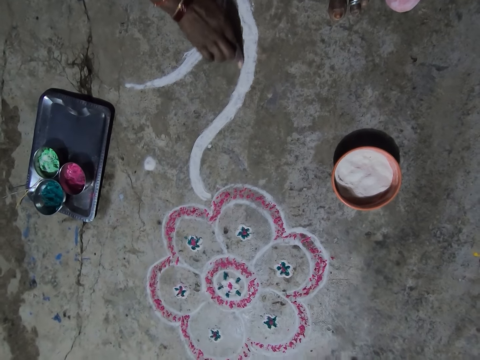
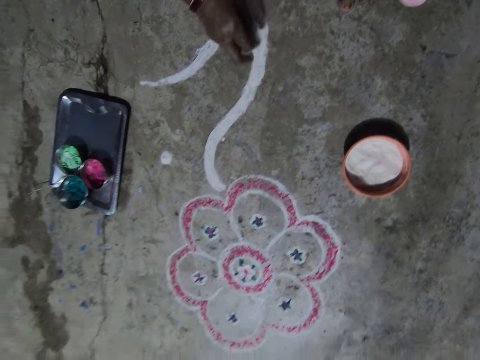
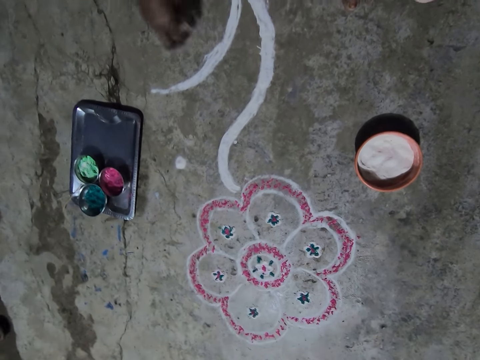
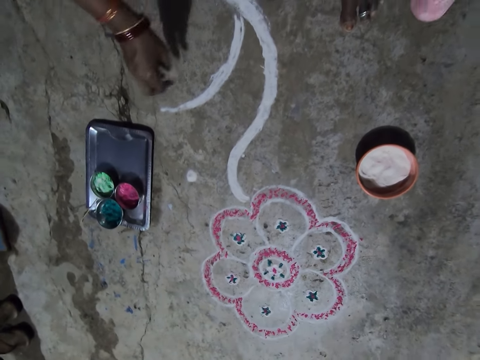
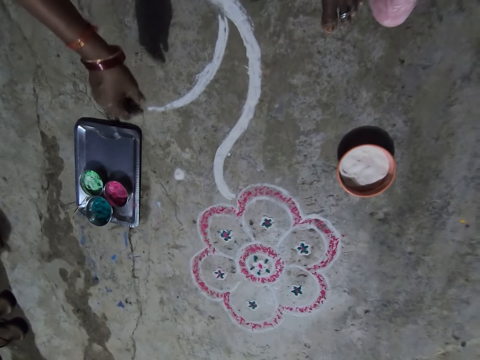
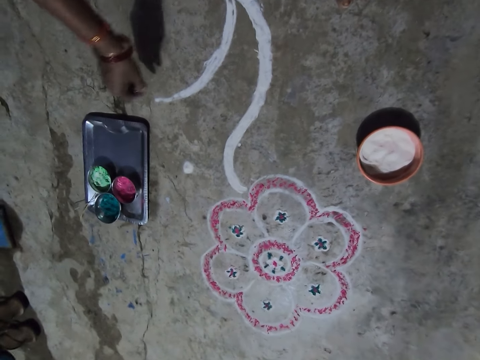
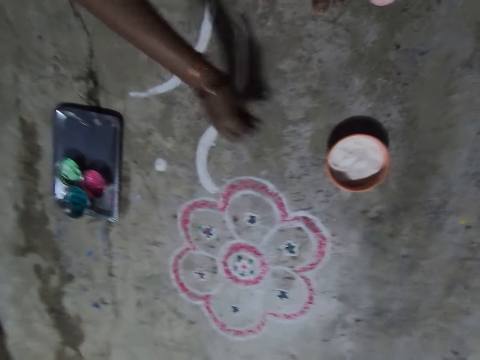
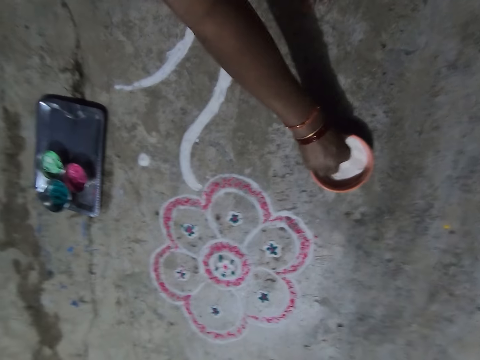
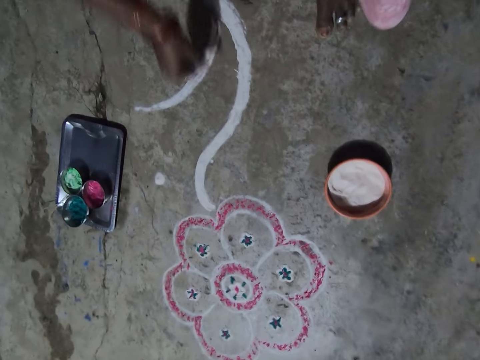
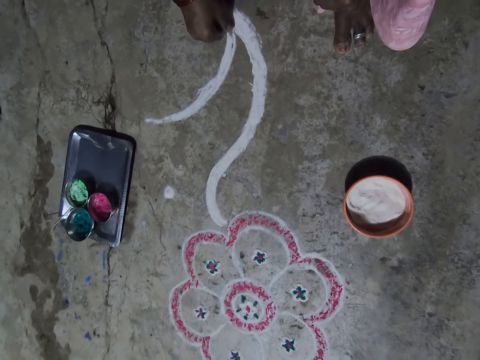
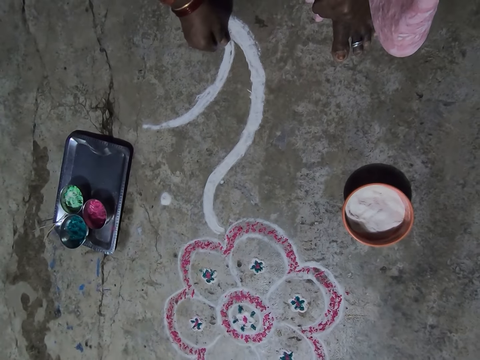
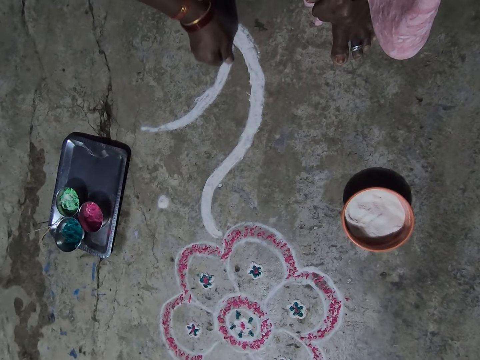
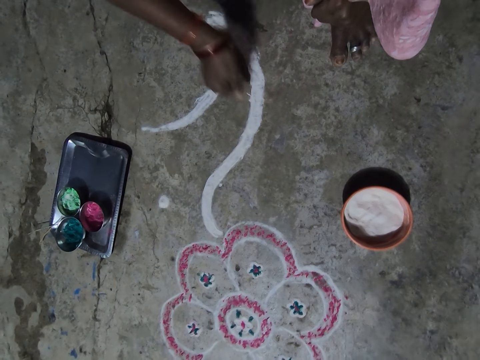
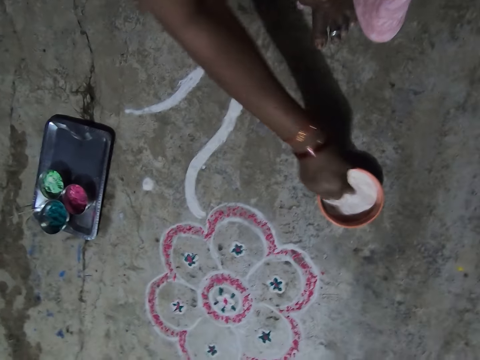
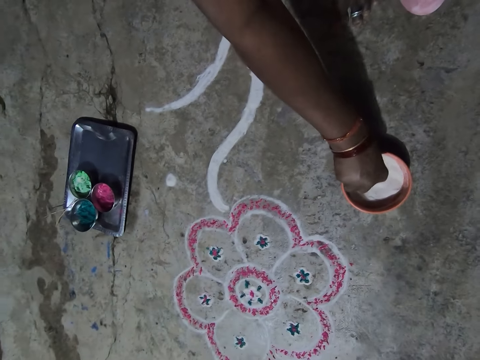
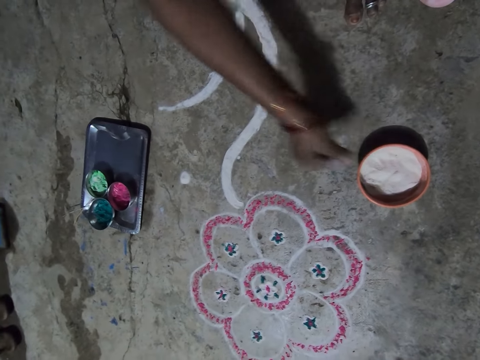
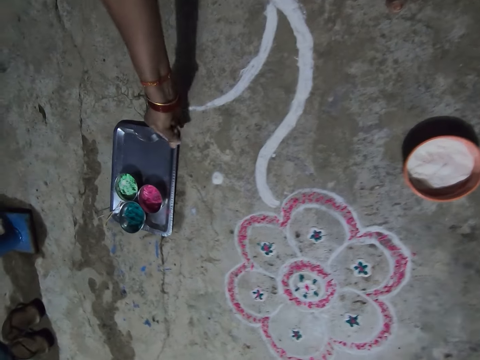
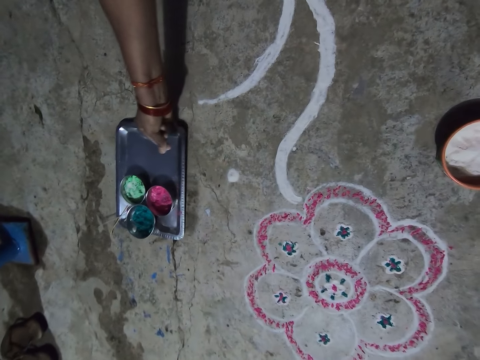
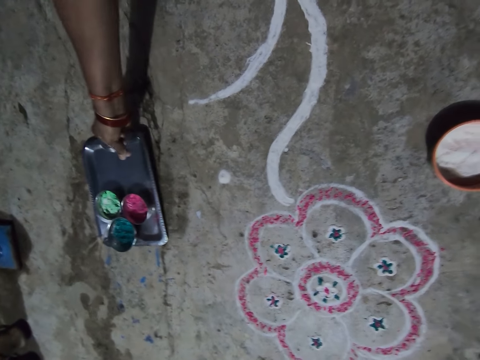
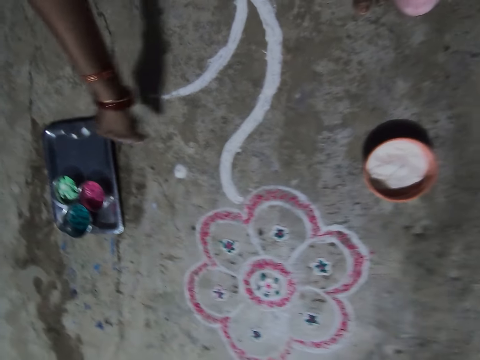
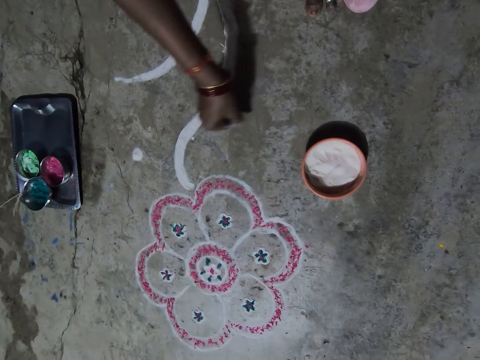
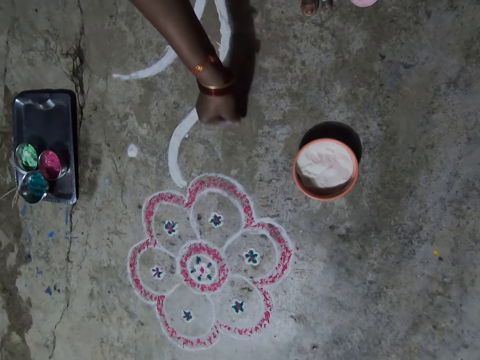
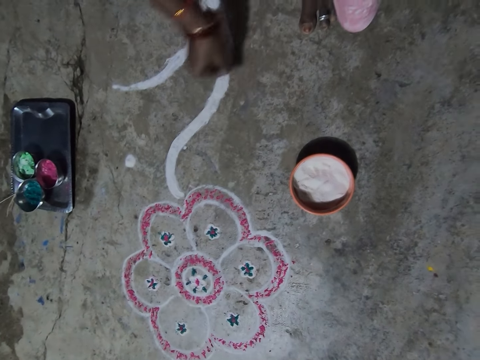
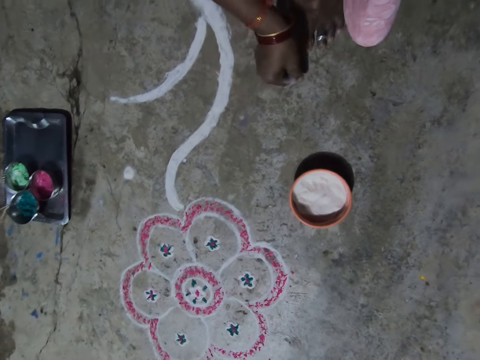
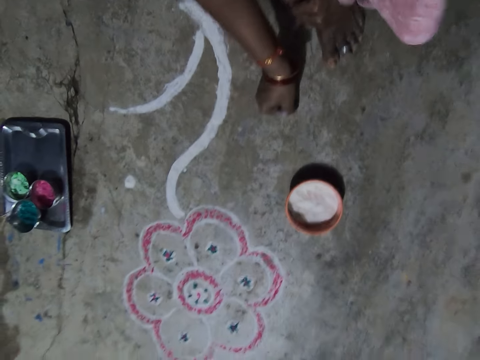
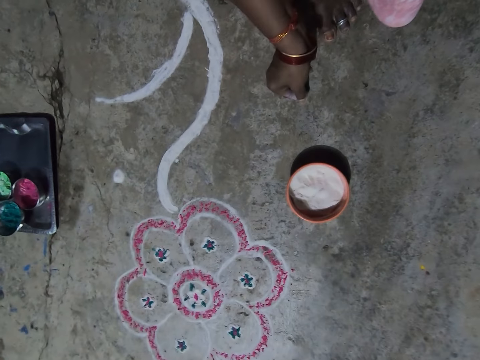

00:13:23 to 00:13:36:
The camera wearer shakes the fingers. They pick the powder paint or powder colour in a container. They sprinkle the powder paint on the floor. They pick the powder paint in the container. They move the tray on the floor with the hand. They pour the powder colour on the floor.

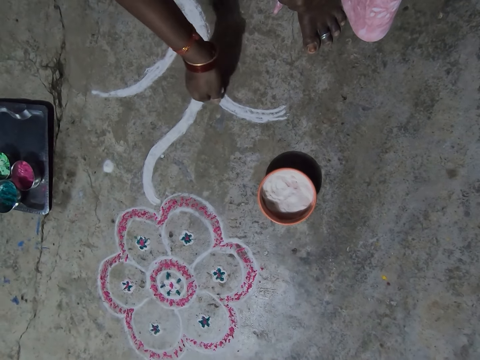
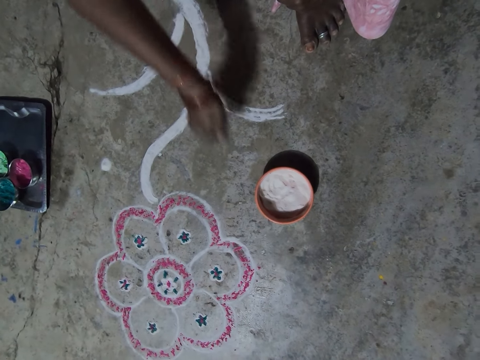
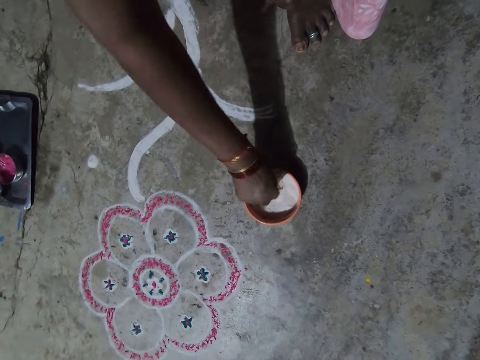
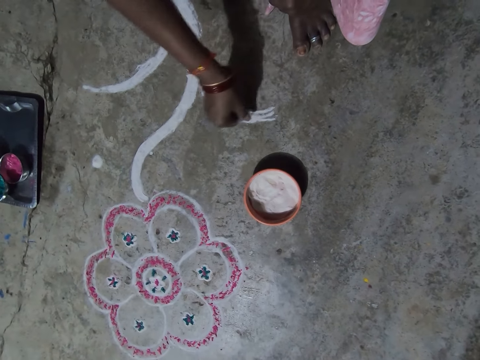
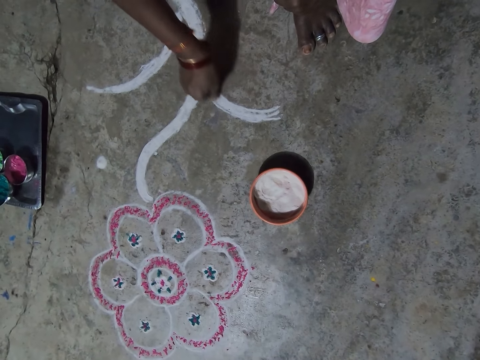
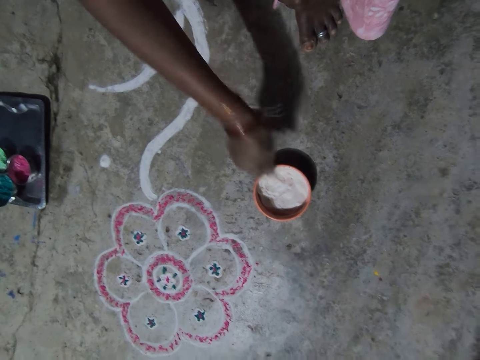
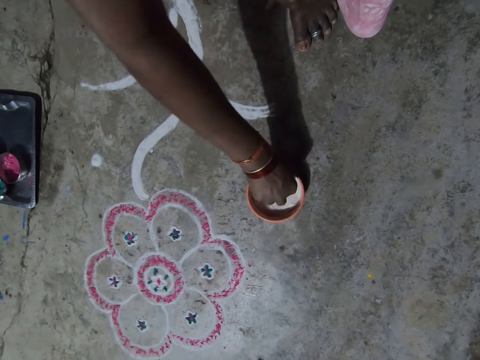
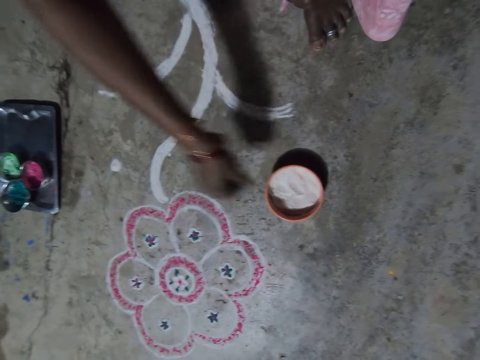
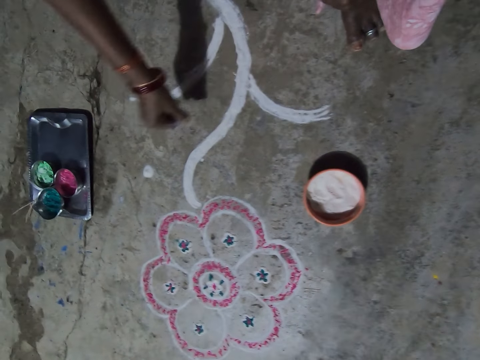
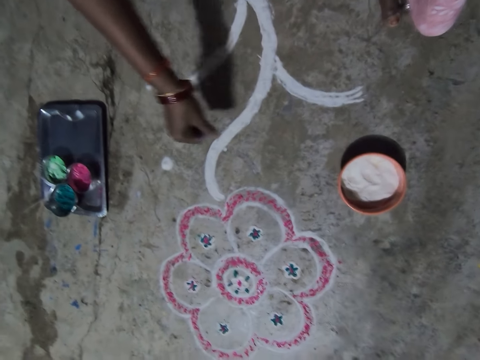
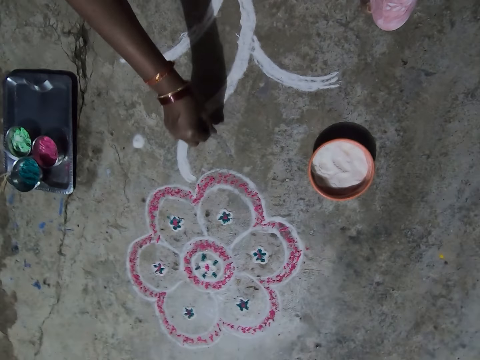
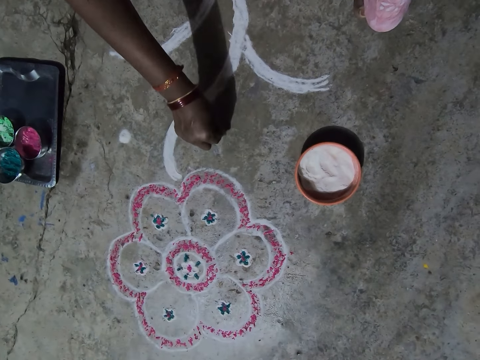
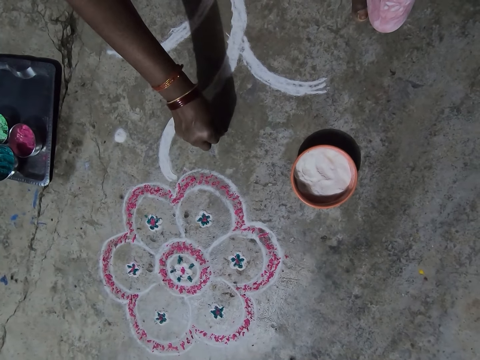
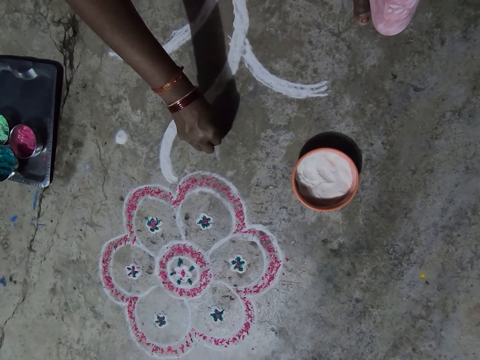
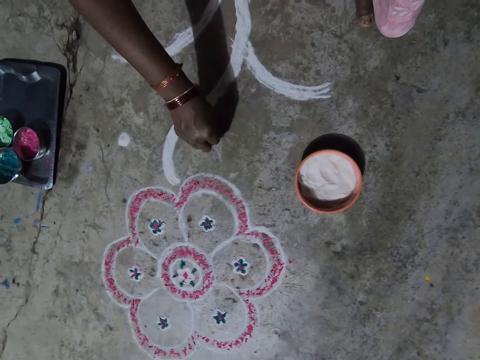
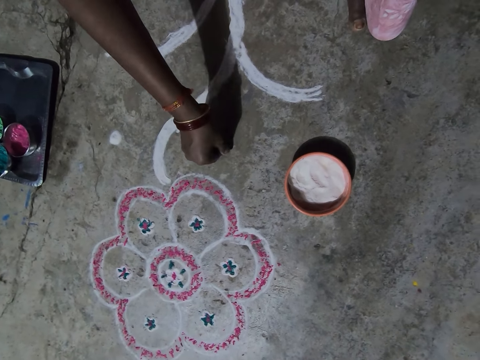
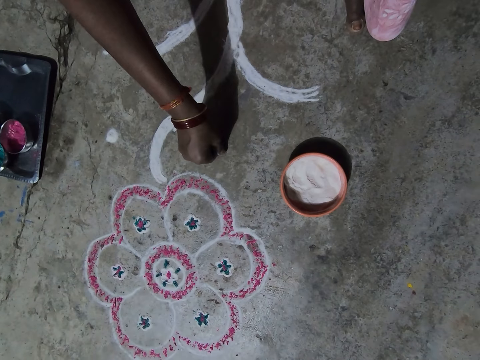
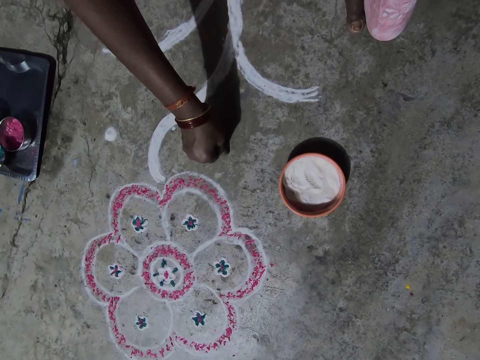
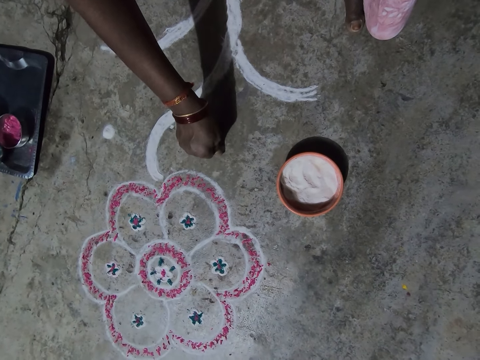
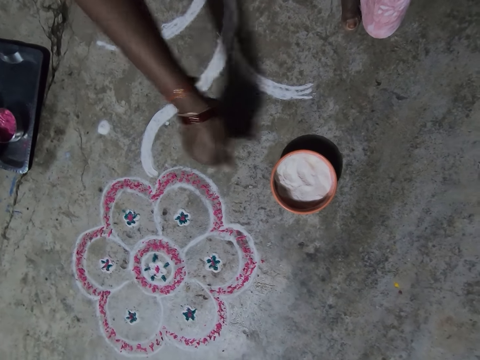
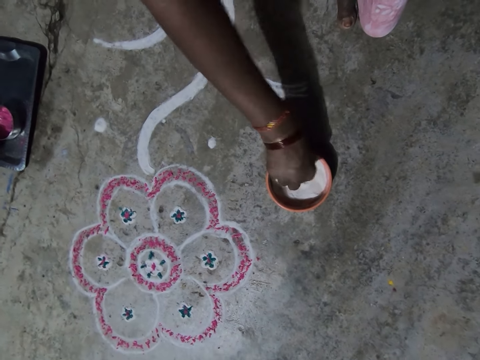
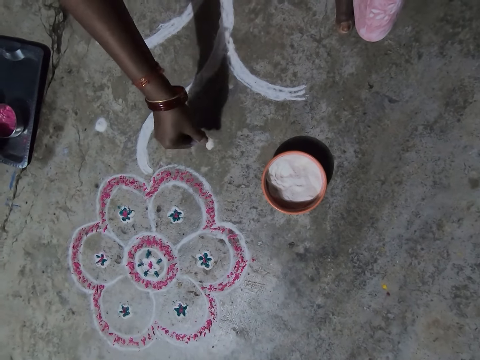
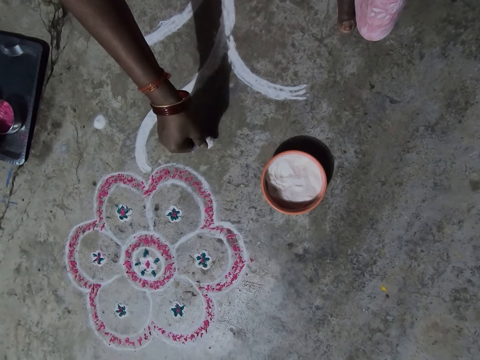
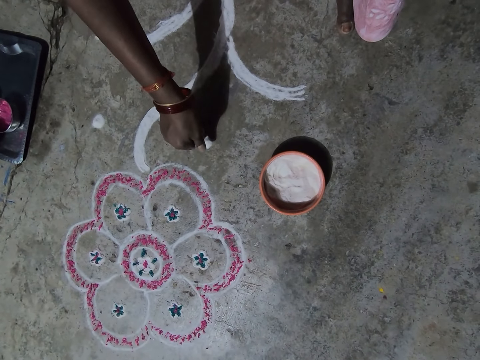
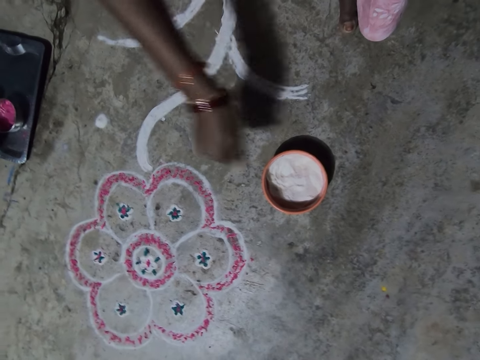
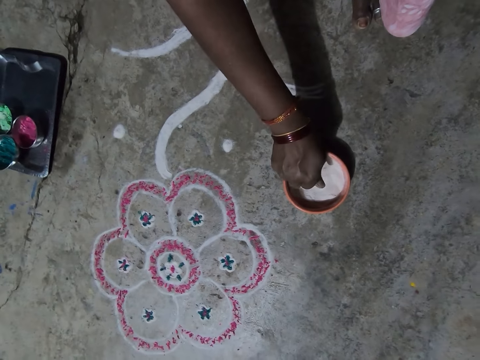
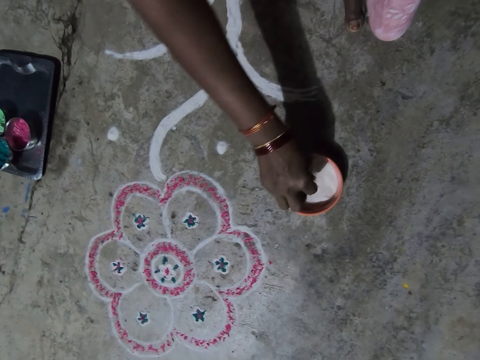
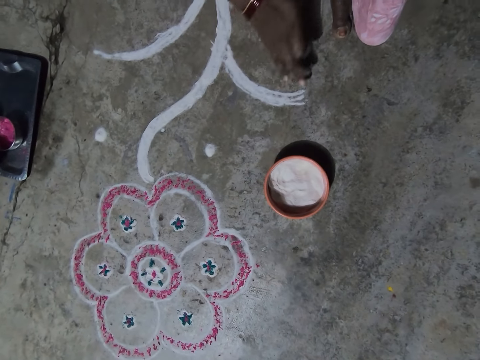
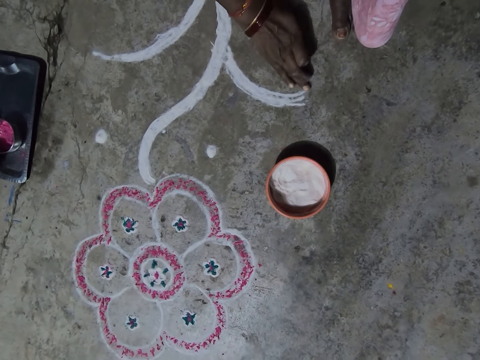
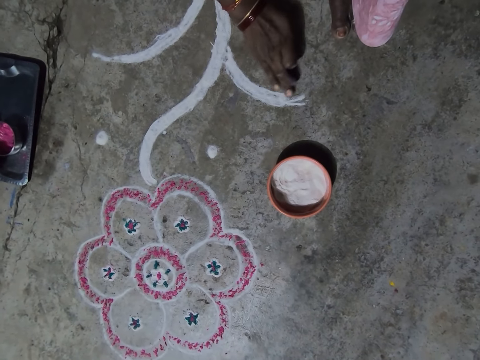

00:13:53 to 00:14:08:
The camera wearer draws on the floor. They pick powder paint from the bowl. They draw on the floor with the powder paint. They pick the powder paint from the bowl. They draw on the floor with the powder paint. They put a mark on the floor. They pick the powder paint from the bowl. They draw on the floor with the powder paint. They put a mark on the floor. They put the powder paint in the bowl. They shape the drawing on the ground.
